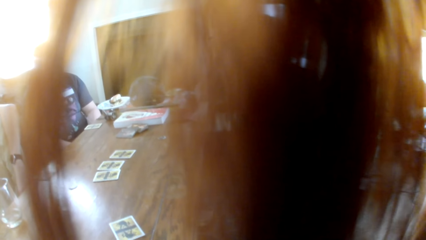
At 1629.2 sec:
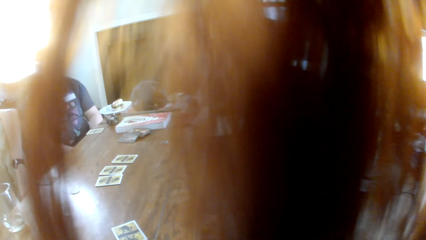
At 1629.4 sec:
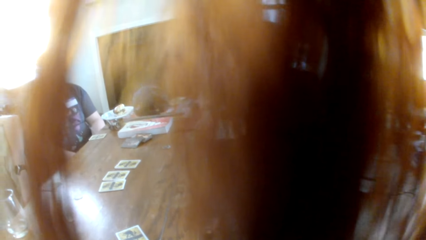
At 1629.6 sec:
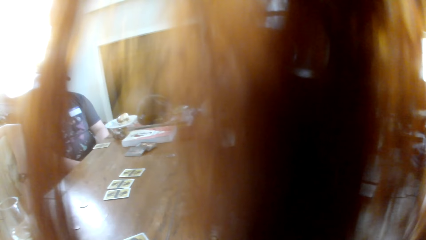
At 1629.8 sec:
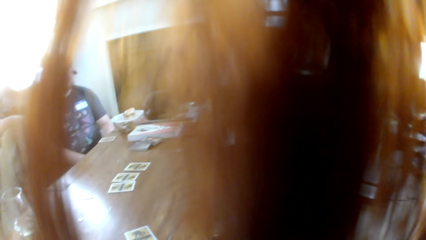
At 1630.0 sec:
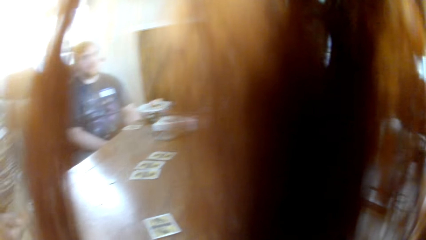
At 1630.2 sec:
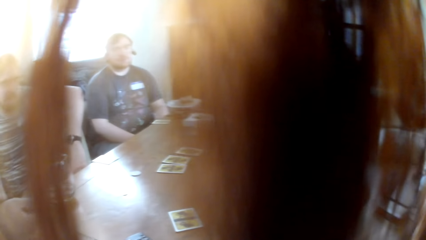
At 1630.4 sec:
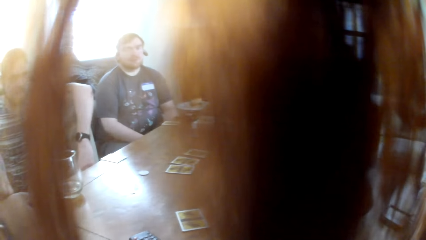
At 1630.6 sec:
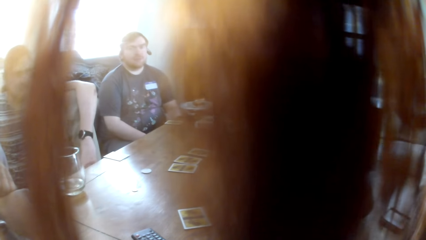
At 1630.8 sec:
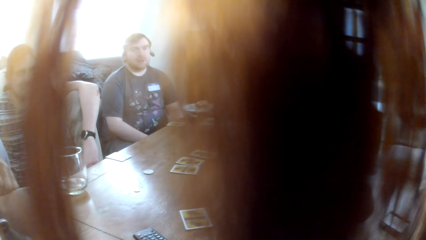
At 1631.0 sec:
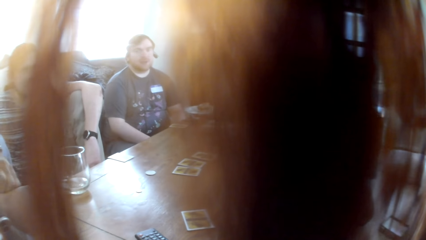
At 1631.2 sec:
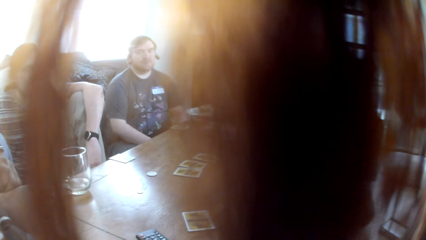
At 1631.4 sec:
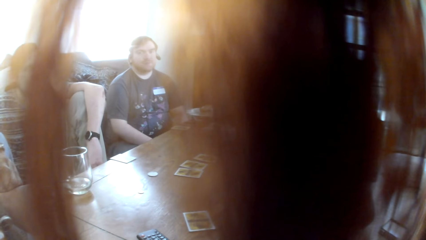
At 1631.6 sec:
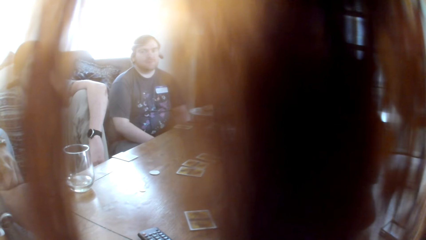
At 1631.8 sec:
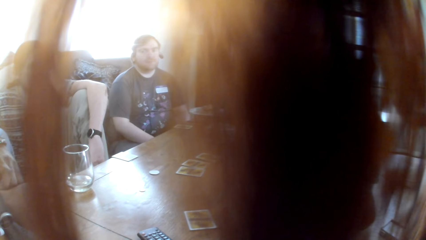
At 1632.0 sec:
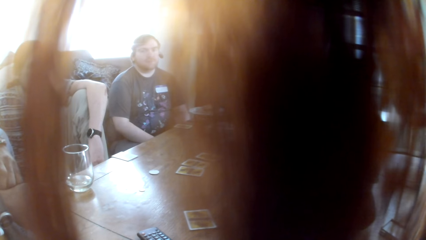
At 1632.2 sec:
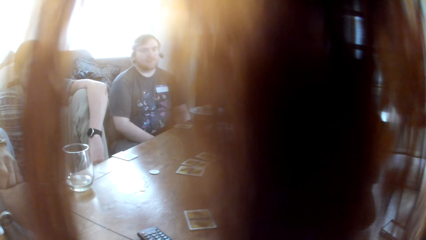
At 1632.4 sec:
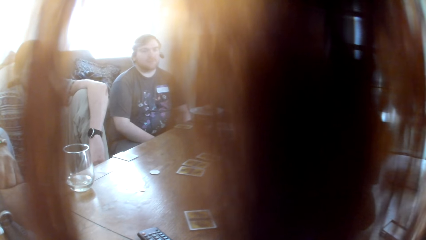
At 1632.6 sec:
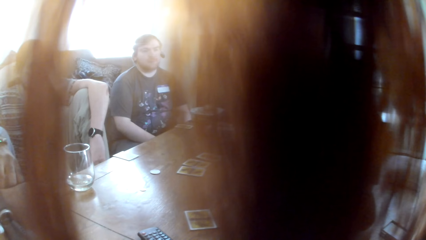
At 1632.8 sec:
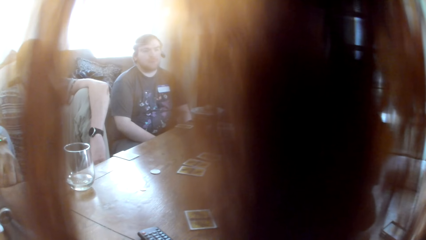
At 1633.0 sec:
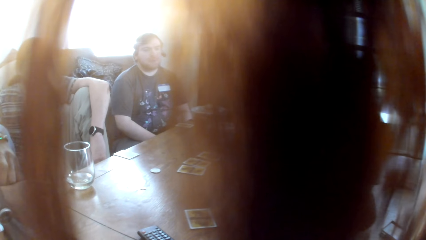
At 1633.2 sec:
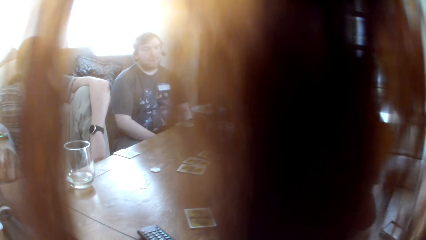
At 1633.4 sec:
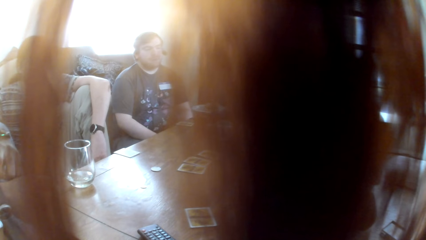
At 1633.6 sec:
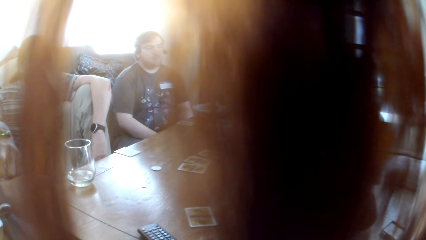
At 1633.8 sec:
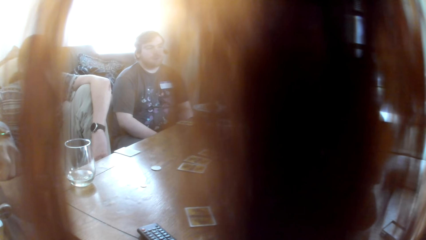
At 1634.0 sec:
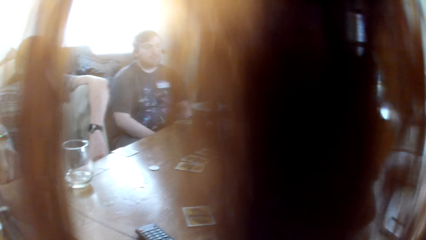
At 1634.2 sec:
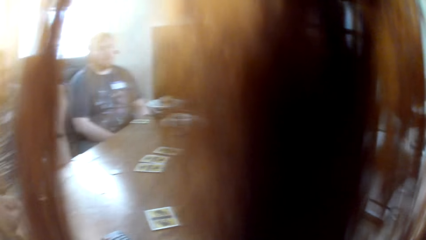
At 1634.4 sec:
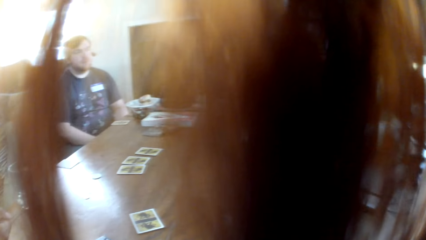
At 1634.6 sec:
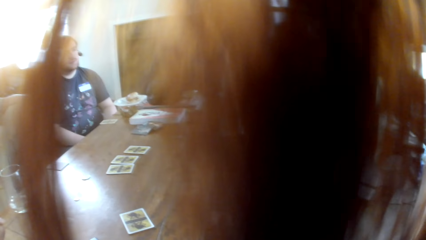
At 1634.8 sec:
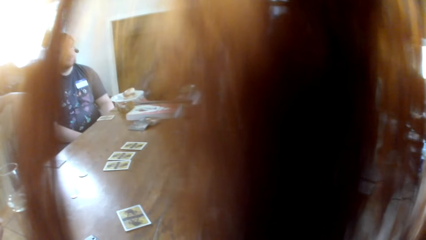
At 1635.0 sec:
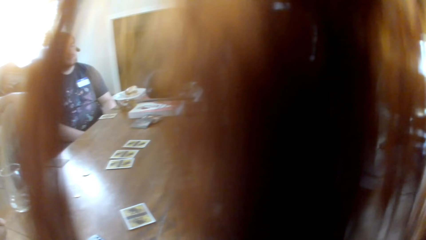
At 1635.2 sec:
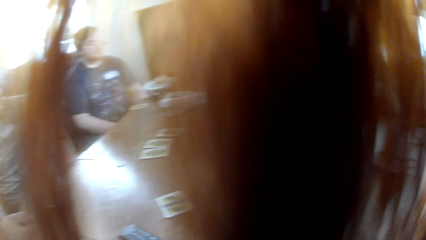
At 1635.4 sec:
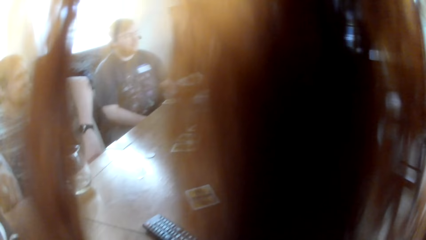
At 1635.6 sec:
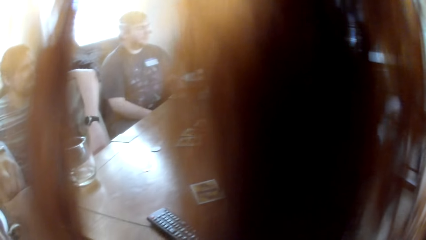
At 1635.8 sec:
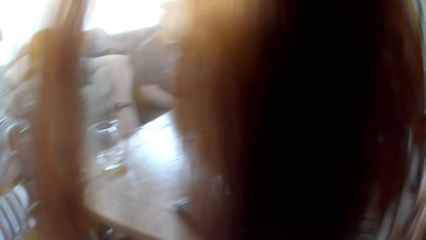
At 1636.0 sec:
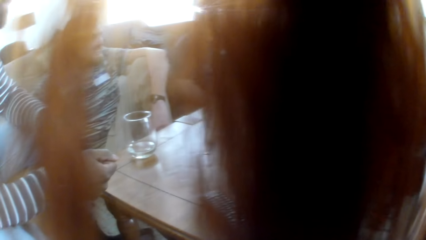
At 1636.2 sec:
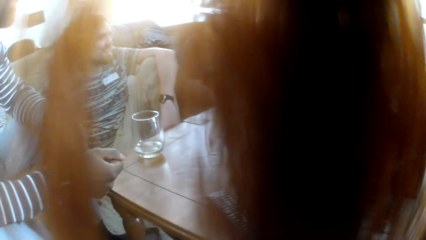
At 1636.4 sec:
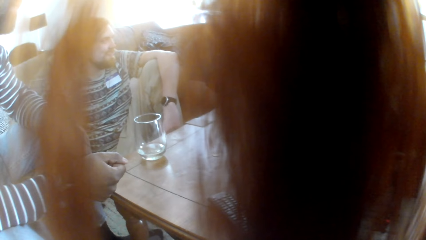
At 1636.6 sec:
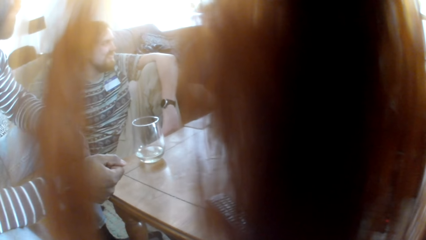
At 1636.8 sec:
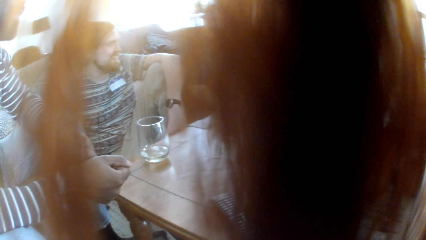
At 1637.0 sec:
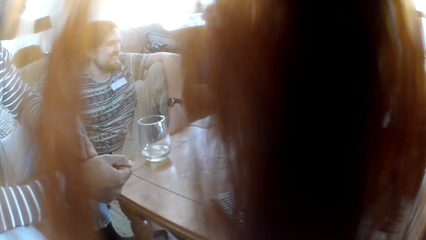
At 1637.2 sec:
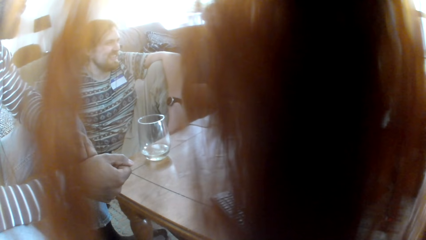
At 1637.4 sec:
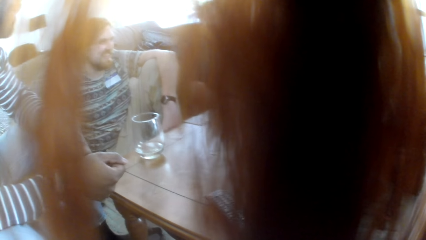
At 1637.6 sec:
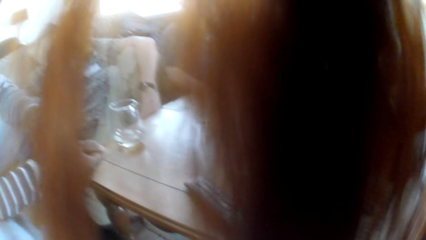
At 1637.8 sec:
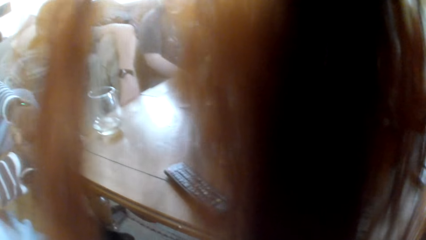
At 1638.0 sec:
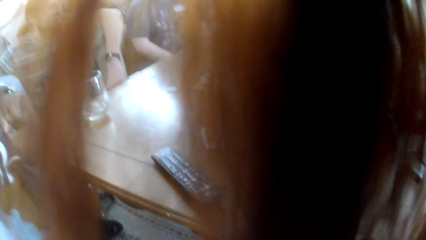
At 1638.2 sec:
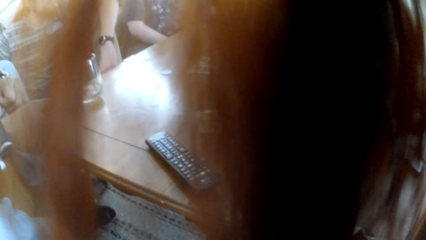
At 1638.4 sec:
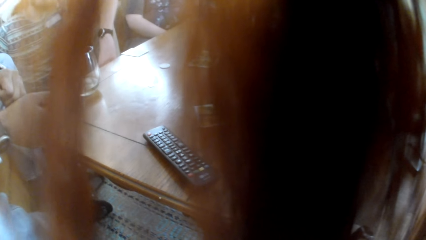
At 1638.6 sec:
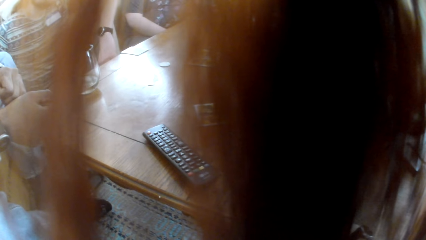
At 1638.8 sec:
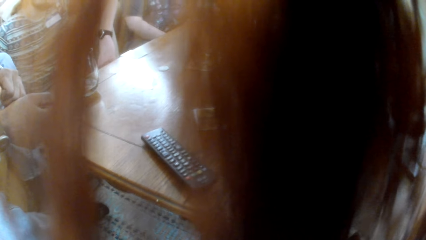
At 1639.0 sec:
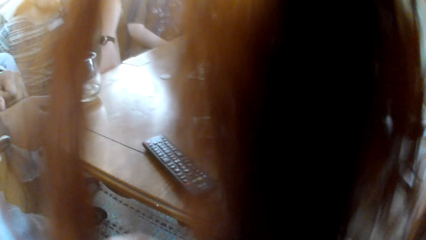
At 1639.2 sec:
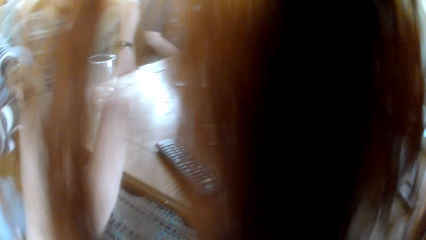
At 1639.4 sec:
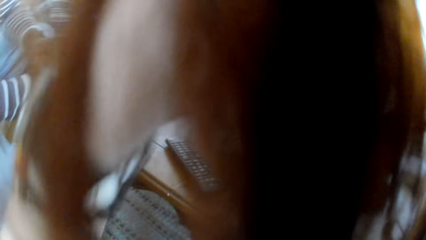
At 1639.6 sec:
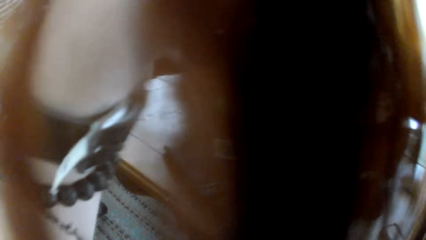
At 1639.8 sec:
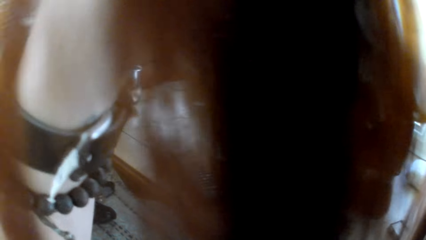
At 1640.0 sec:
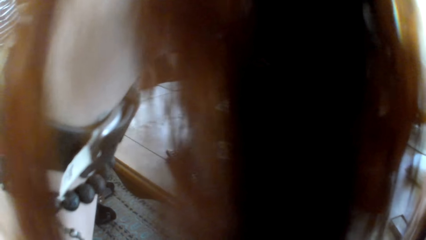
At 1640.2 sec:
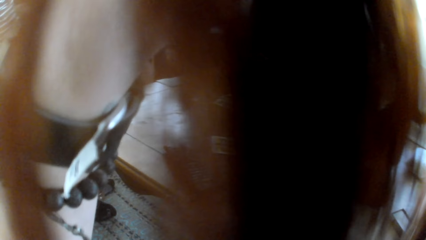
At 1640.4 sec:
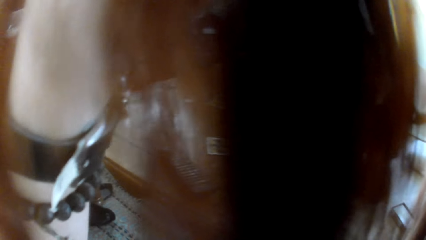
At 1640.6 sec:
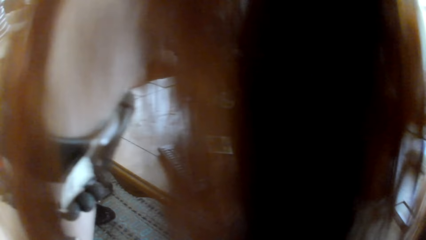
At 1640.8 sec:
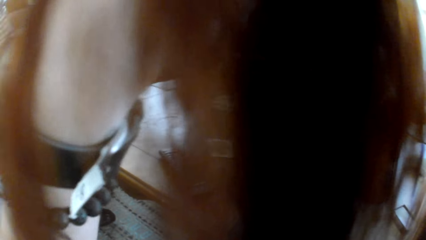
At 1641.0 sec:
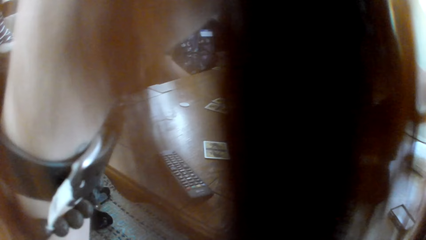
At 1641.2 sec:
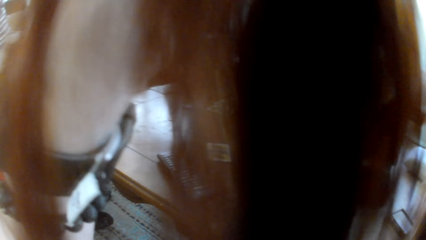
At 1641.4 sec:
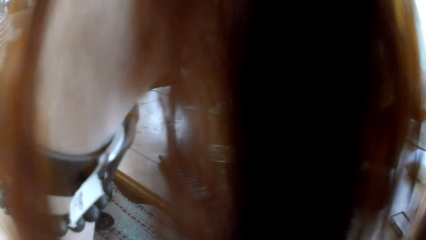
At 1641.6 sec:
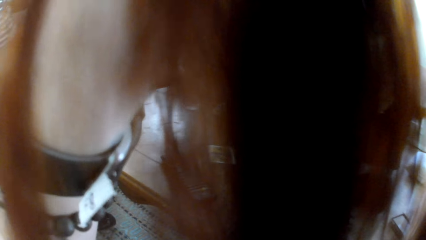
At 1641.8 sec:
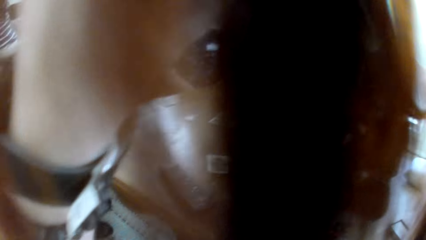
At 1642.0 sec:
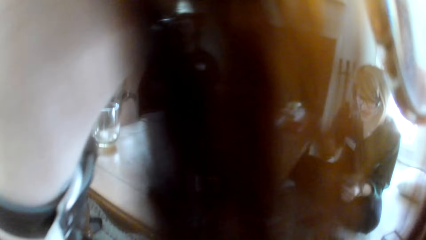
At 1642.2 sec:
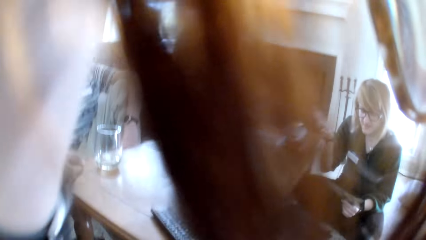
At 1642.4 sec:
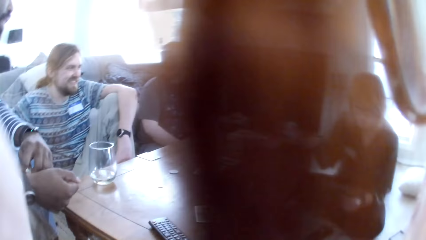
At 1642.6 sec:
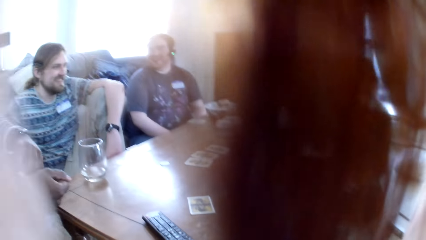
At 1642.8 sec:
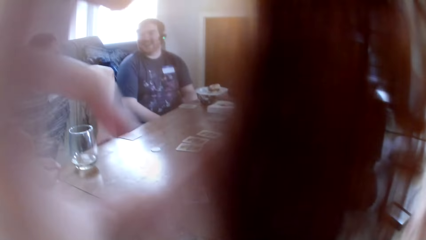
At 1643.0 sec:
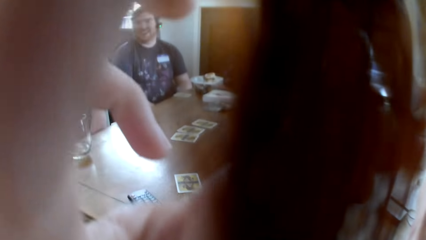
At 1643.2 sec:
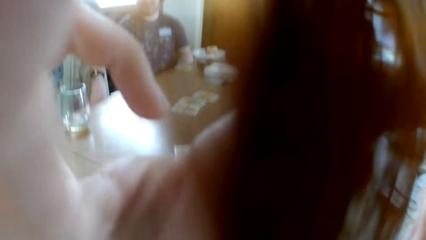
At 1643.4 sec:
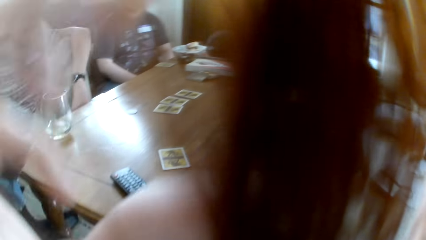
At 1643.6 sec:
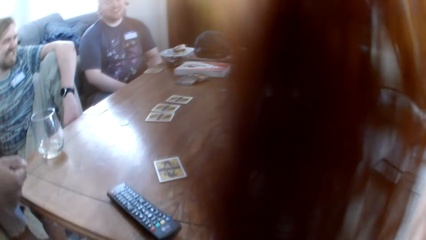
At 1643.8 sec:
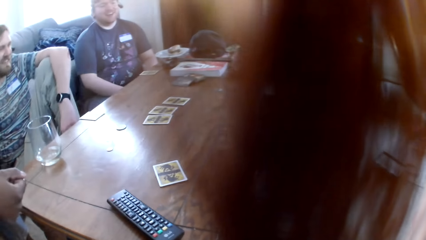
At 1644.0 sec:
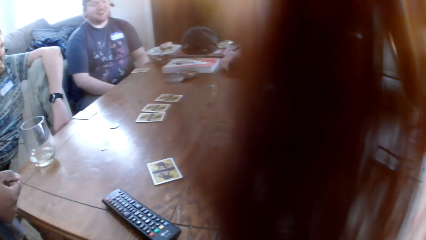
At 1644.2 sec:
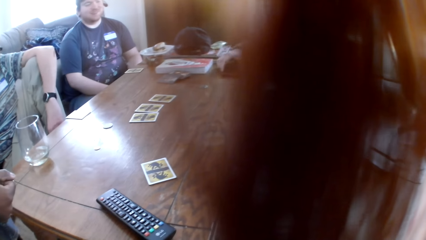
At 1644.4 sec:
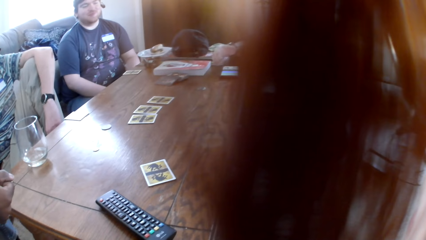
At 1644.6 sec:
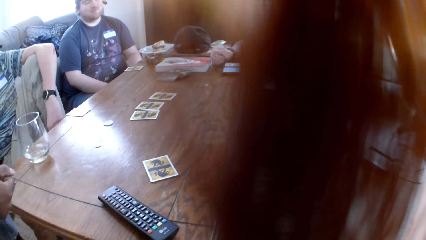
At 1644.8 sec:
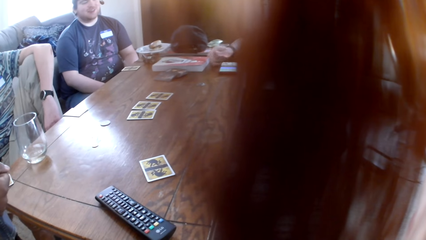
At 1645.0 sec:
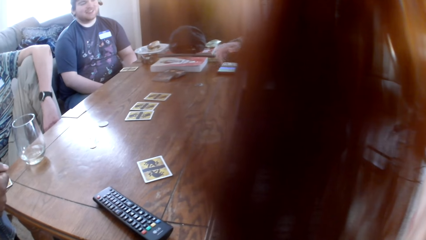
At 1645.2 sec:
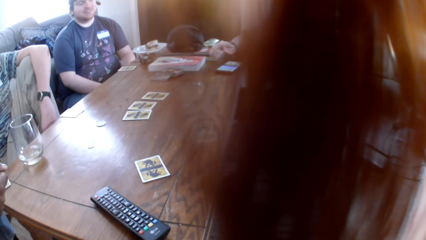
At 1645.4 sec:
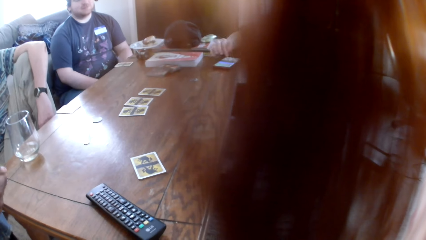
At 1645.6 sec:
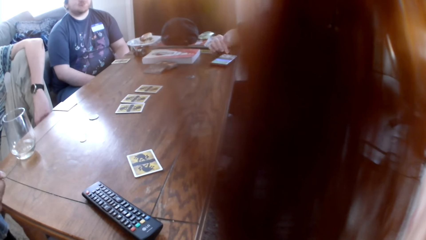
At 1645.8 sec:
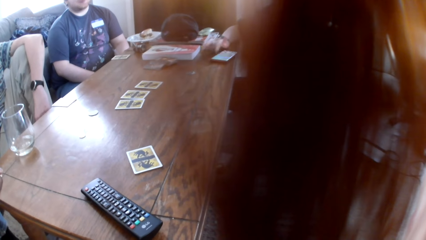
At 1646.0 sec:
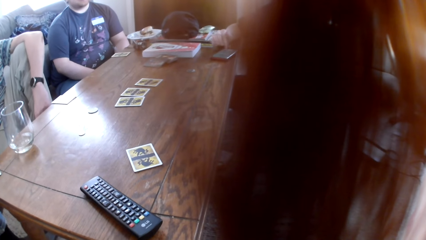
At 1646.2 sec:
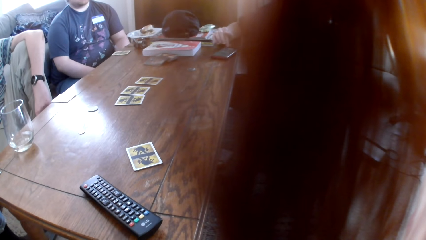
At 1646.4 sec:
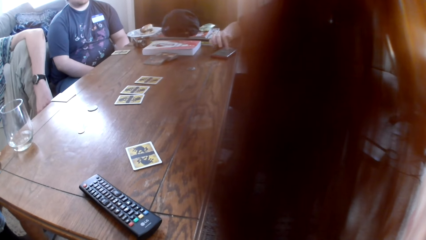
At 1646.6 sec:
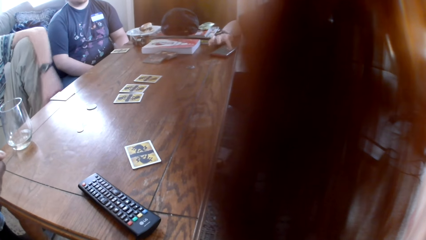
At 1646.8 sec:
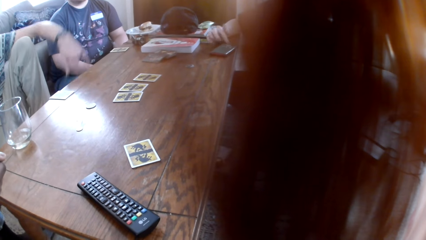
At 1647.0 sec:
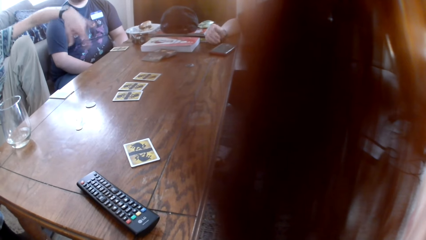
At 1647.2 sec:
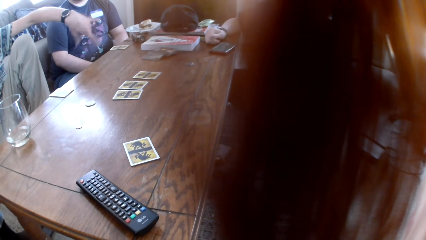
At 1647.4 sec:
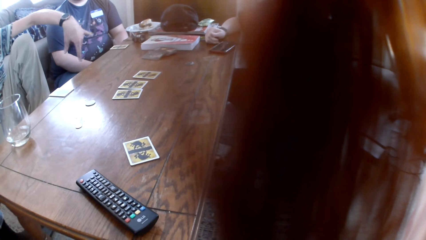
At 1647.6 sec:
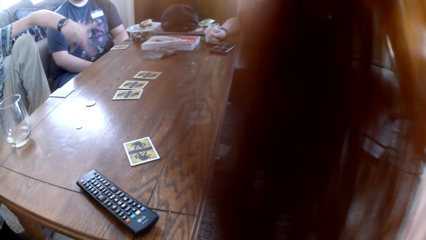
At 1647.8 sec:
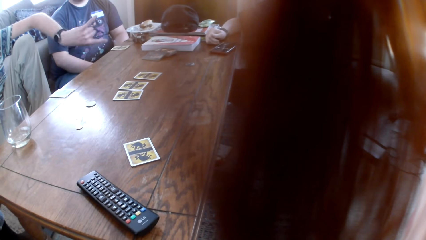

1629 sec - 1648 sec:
The camera wearer talks to the colleagues. A woman talks to the colleagues. The camera wearer looks around and touches the hair. The woman uses the phone.
